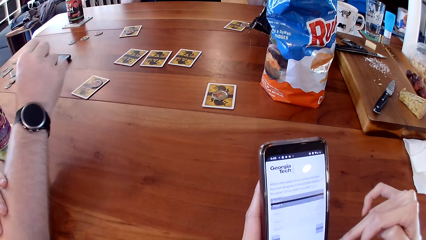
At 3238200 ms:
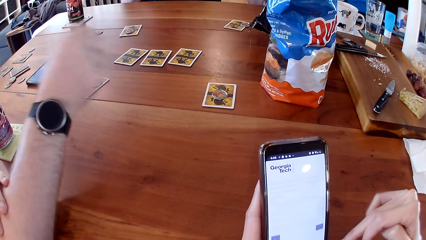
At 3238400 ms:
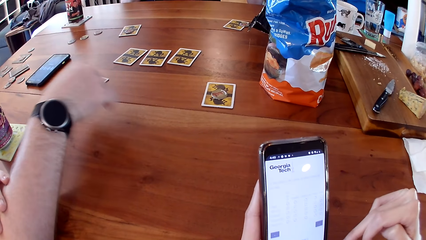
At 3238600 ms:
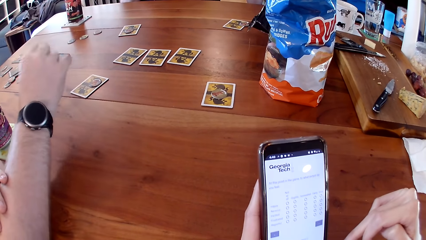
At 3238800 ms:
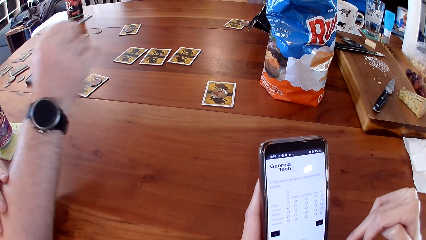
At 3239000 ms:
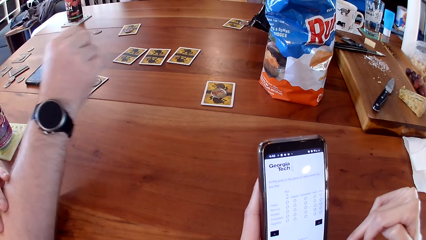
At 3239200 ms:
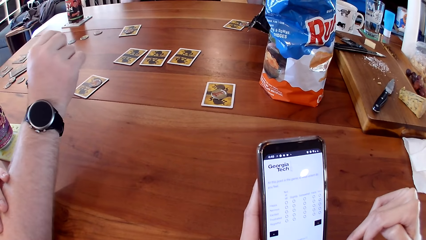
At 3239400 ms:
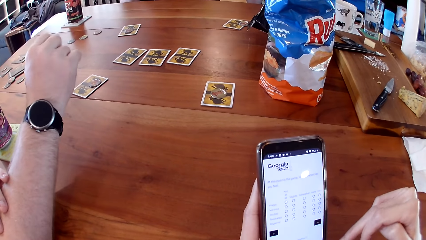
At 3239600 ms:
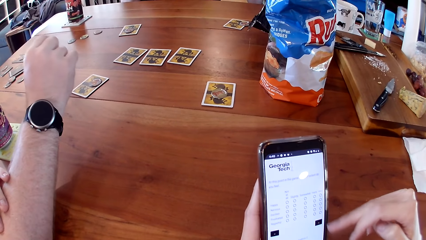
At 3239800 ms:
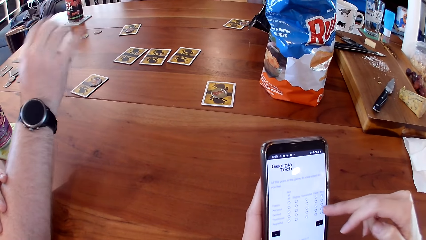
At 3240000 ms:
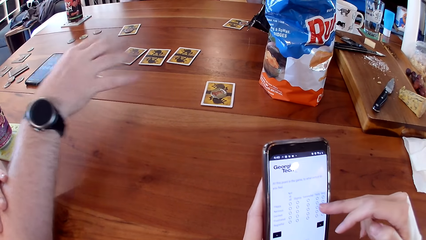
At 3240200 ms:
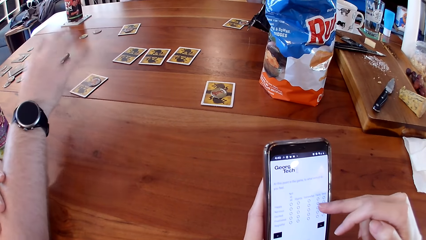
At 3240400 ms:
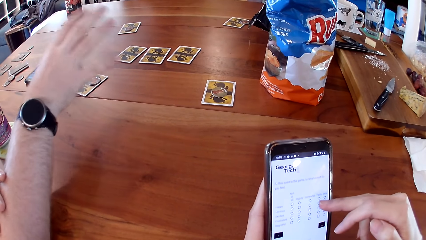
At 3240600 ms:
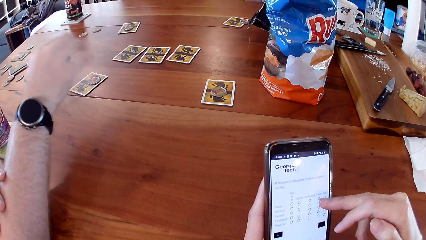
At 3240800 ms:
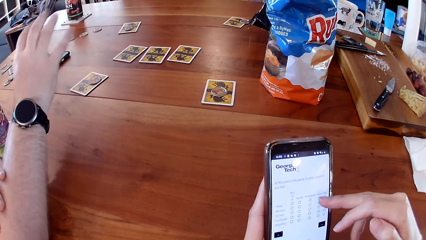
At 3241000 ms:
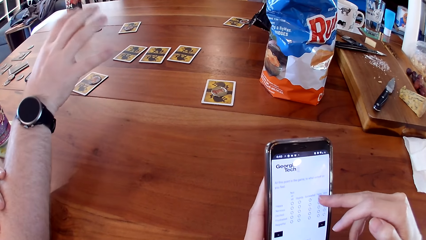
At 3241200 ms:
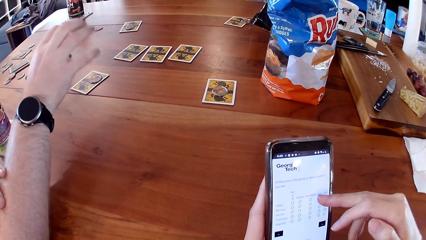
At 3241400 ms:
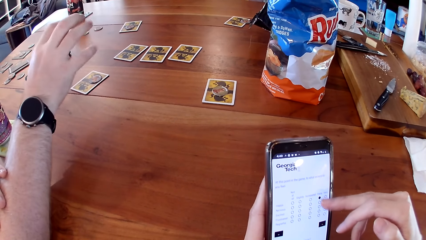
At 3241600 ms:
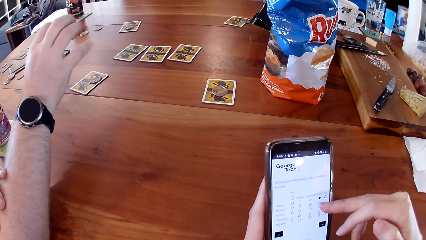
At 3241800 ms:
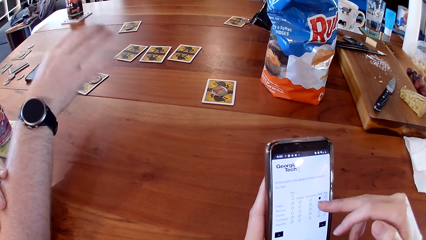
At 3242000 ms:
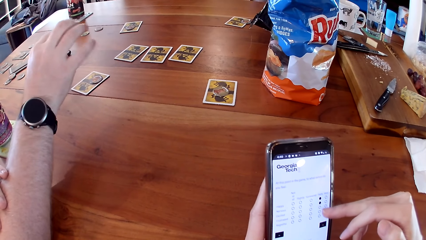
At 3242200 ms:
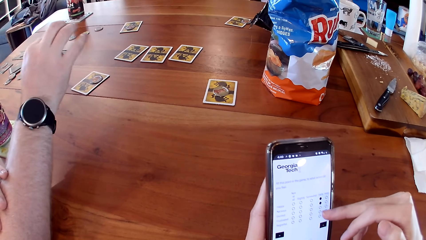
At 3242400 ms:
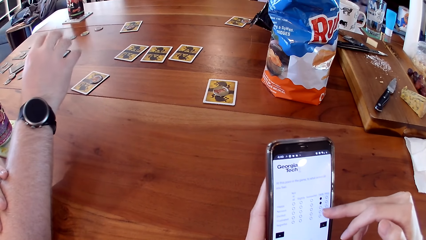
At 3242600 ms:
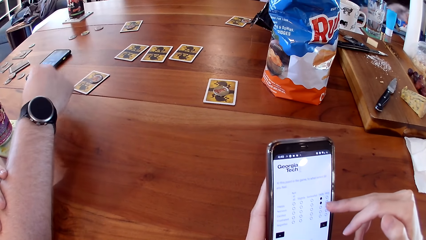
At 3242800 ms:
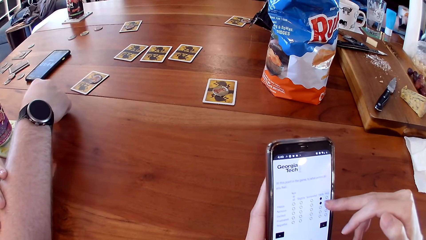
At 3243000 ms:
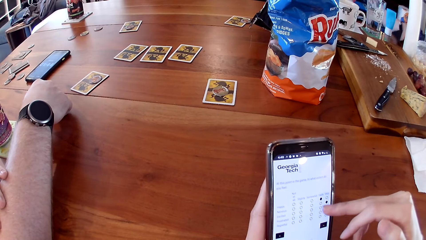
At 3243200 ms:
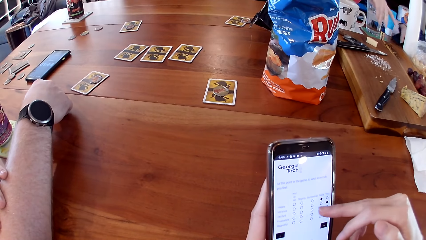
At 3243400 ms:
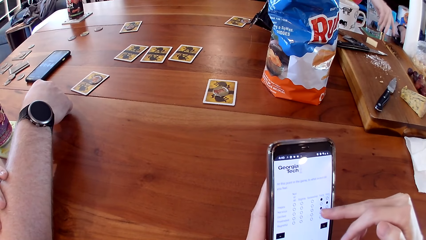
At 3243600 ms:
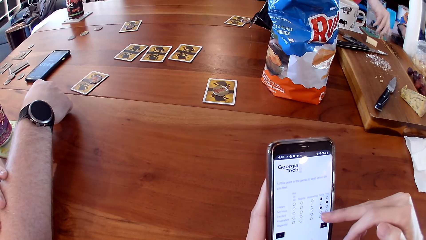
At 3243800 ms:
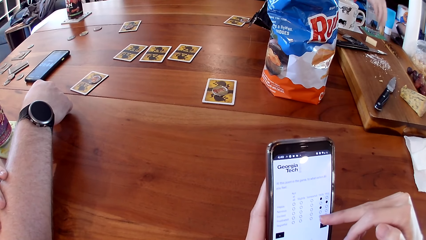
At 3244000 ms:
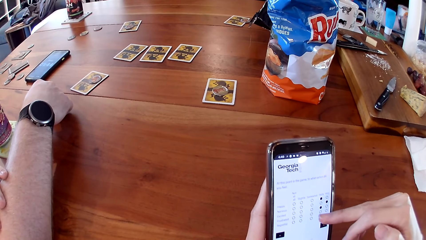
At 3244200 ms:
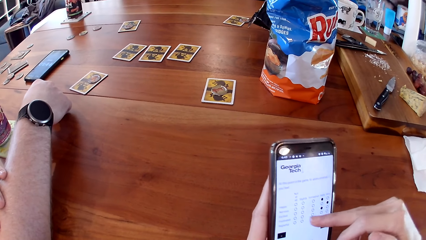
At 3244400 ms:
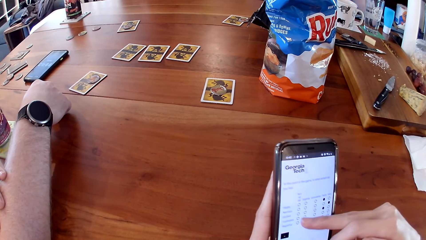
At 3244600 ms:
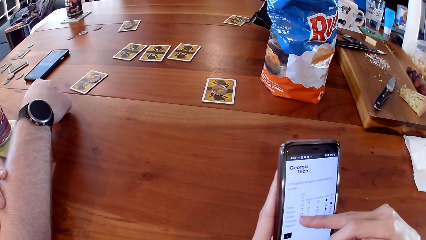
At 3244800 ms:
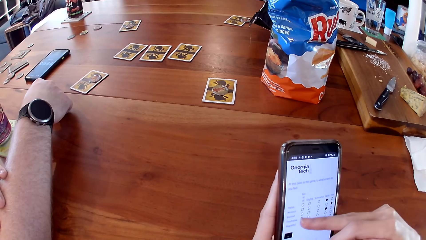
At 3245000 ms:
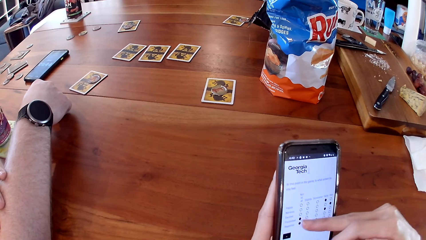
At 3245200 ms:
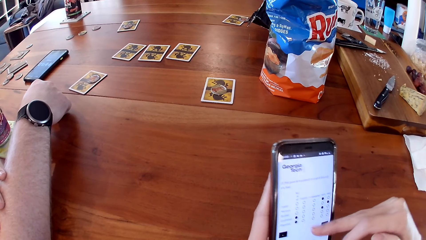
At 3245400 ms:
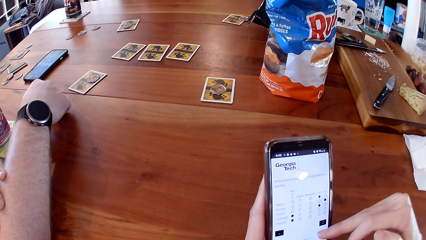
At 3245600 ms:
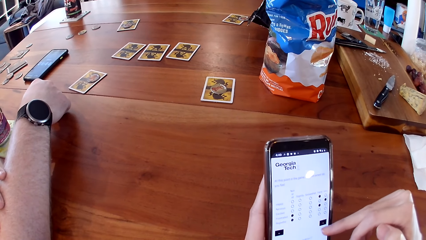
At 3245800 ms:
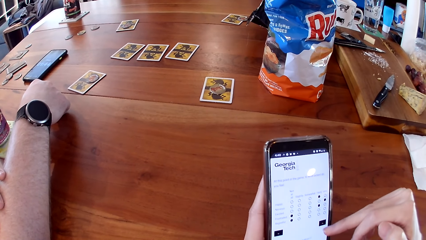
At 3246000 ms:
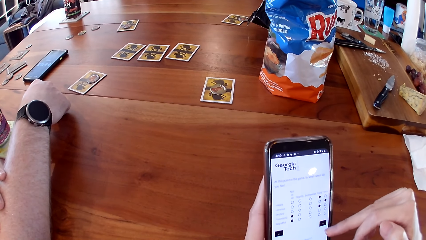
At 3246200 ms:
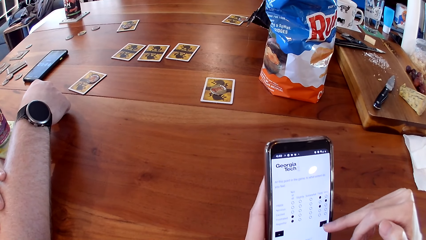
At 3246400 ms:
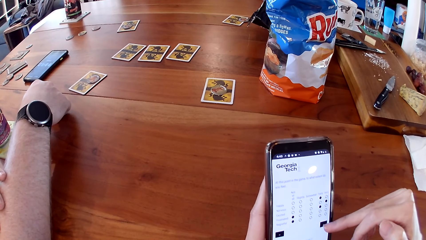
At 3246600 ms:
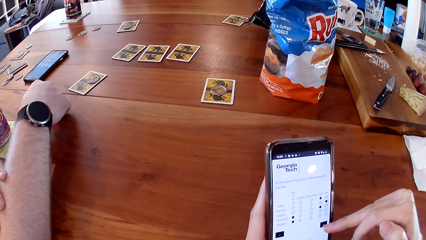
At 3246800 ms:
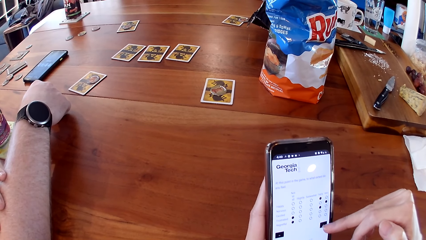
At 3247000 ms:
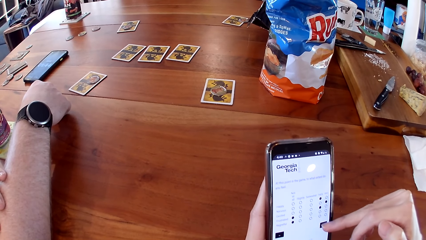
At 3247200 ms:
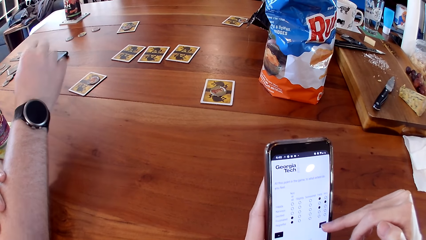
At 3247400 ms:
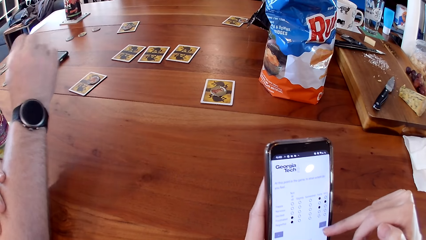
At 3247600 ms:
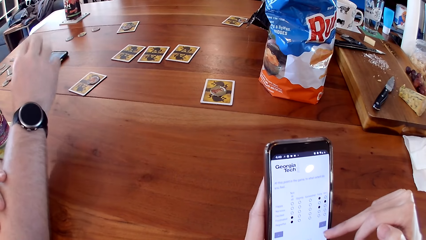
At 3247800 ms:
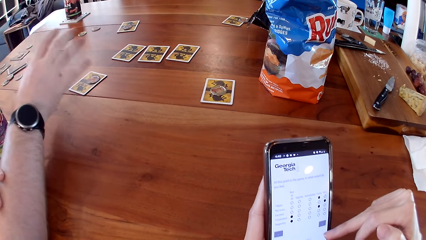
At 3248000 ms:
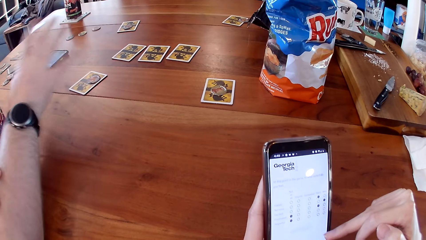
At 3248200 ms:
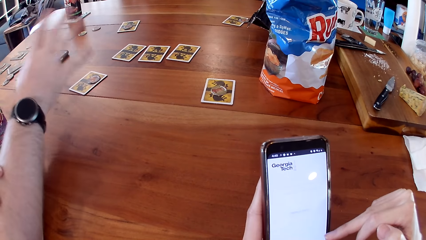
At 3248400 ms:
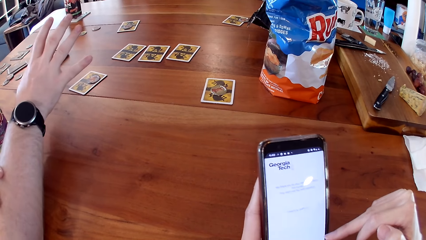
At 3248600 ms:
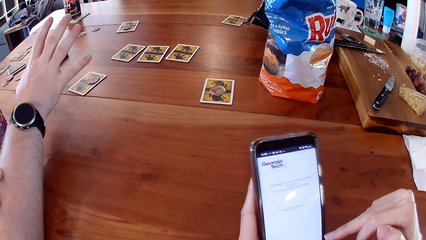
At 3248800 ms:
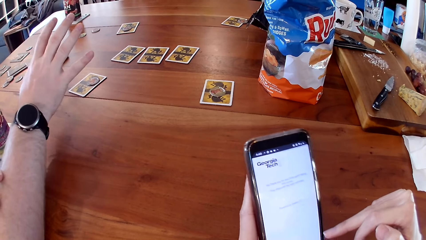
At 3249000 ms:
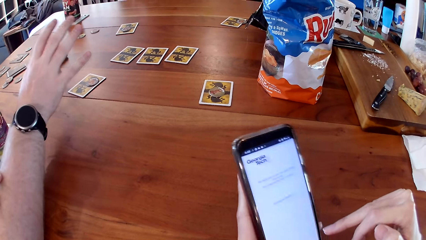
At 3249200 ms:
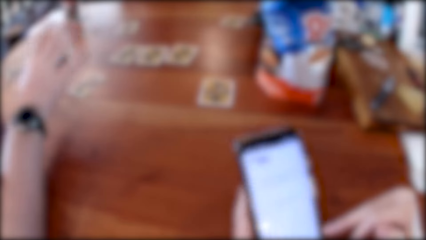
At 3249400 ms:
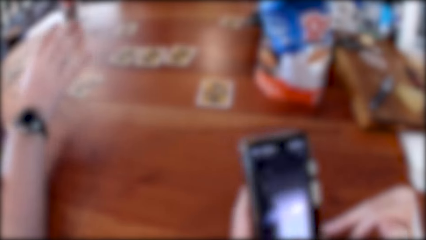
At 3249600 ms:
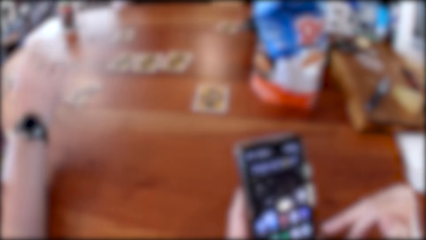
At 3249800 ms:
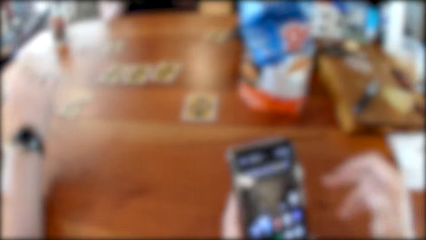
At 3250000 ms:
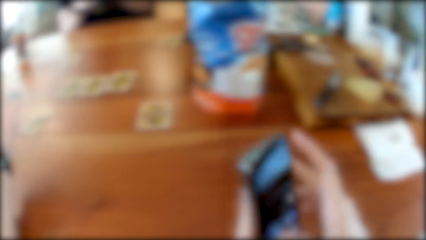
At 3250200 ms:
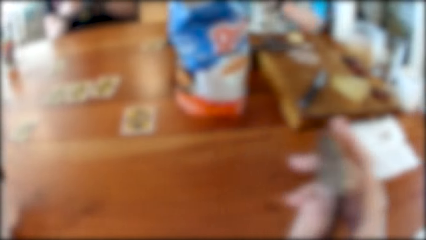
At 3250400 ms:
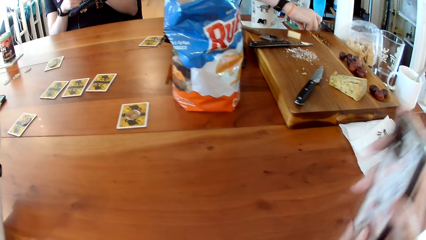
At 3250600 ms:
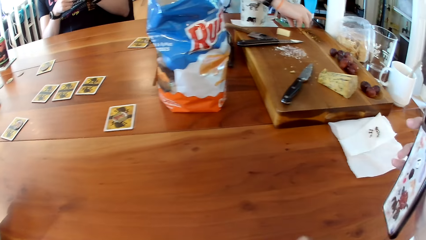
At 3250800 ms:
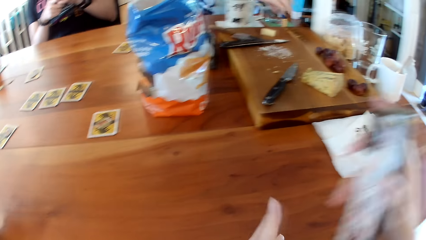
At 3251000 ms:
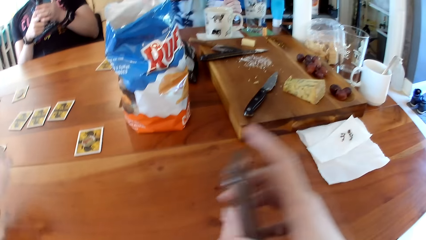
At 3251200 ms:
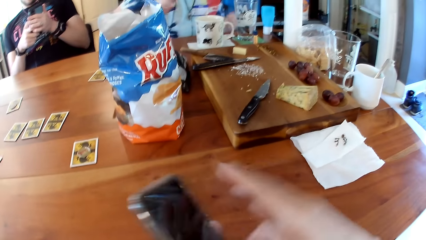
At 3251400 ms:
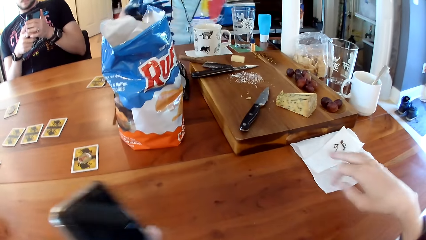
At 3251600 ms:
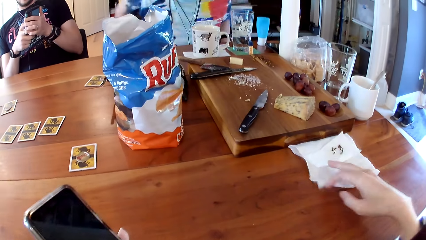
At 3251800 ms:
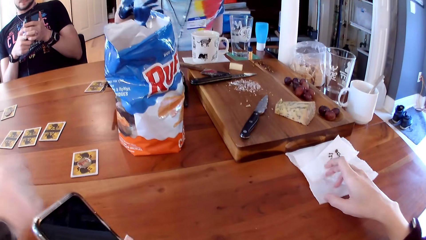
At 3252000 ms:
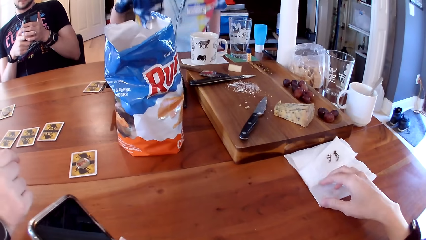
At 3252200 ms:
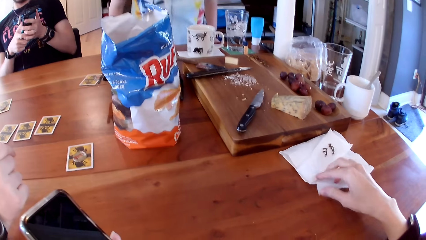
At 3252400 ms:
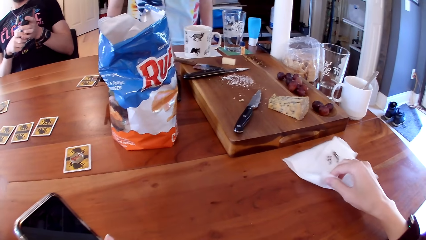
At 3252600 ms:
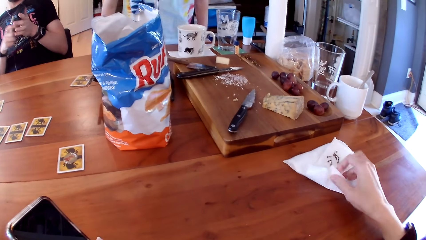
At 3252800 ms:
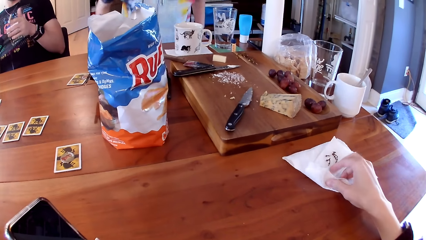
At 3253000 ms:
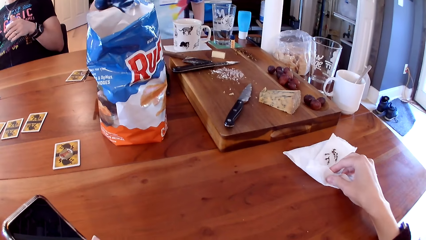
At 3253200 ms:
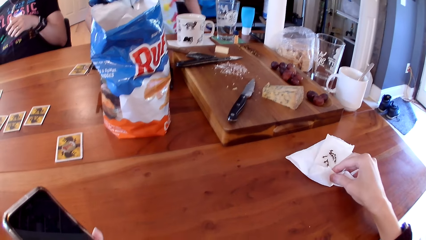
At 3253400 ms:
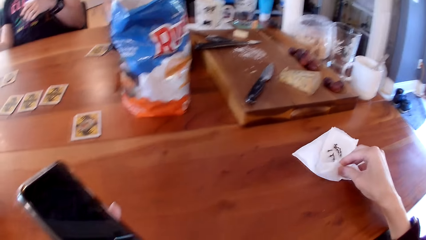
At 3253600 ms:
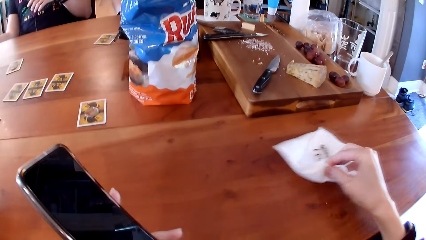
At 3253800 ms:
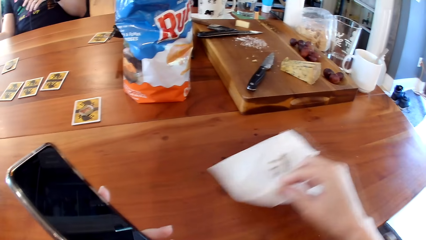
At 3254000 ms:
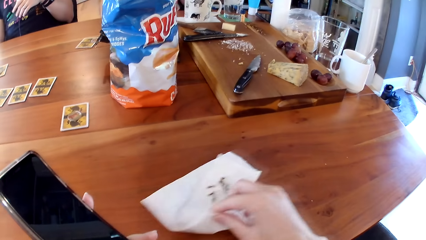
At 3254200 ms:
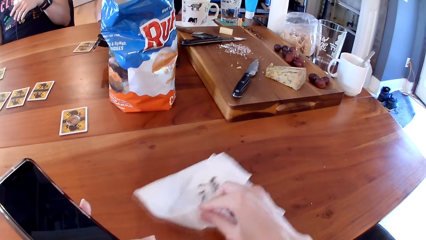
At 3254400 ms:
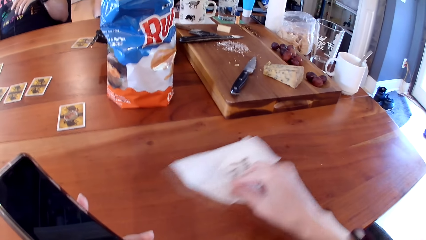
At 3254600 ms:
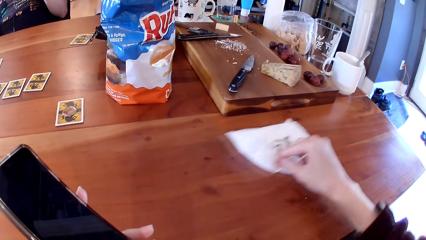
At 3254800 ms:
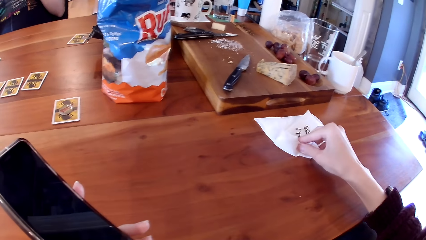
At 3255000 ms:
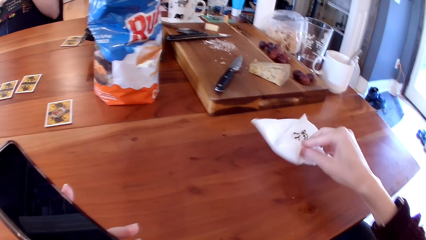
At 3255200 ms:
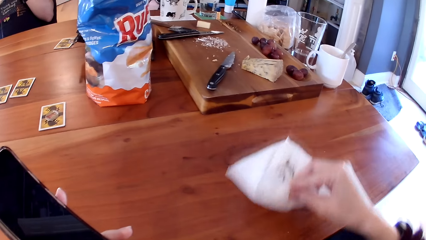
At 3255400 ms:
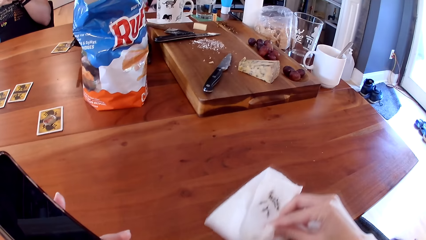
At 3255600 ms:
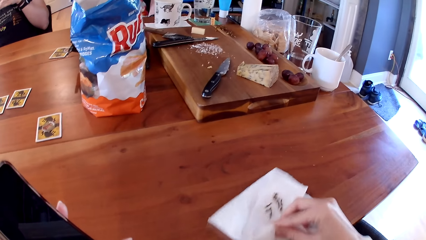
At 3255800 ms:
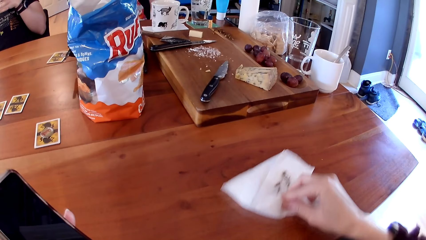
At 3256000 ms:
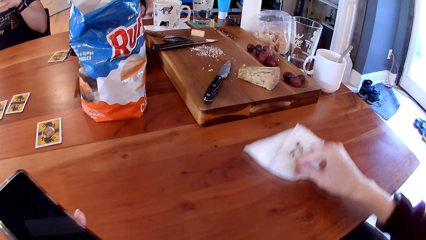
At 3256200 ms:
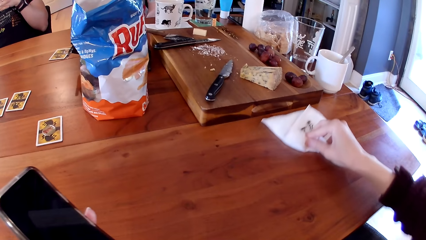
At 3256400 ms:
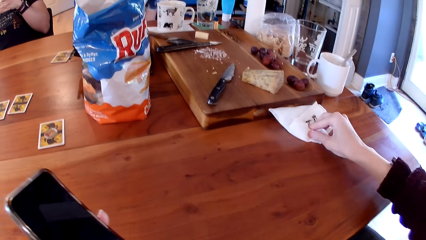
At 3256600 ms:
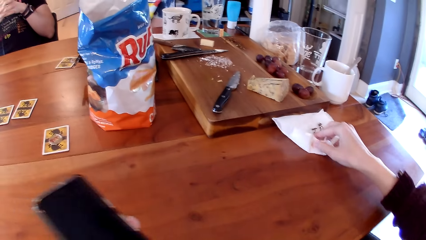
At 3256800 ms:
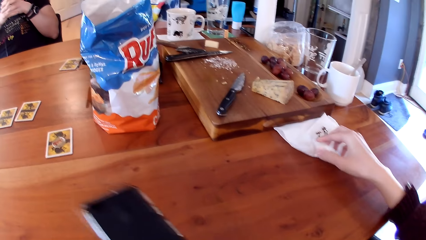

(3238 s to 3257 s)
The camera wearer passes the phone from her left hand to her right hand. The woman picks a strawberry from the table with her right hand. The camera wearer passes the phone from her right hand to her left hand. She picks a tissue paper from the table. The woman stands from a chair. The camera wearer touches a serviette paper from the table with her left hand. A man passes the phone from his left hand to his right hand. The woman sits on the chair. The camera wearer cleans the table with the serviette paper in her right hand.
